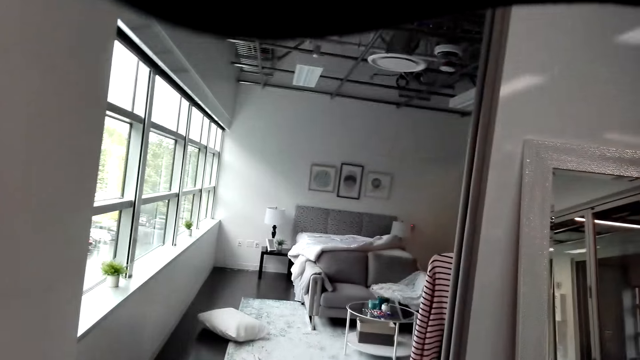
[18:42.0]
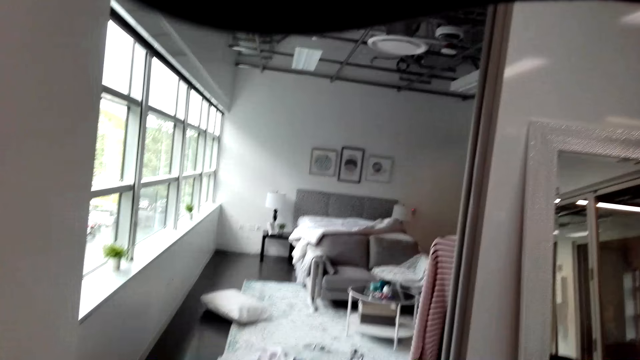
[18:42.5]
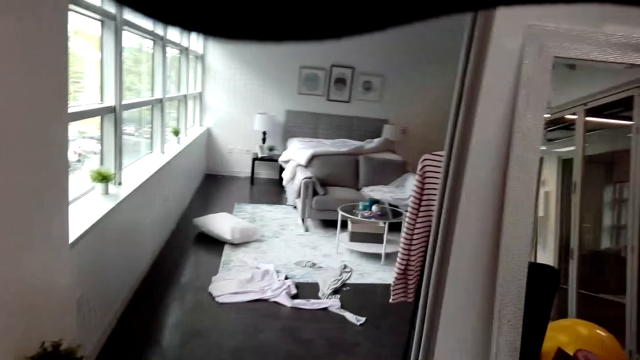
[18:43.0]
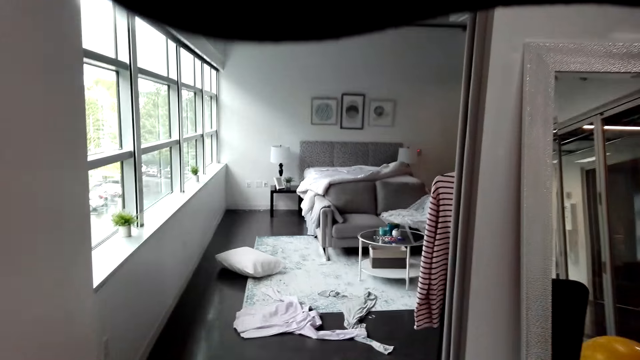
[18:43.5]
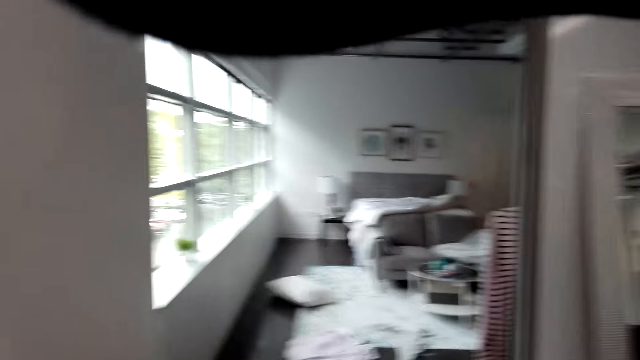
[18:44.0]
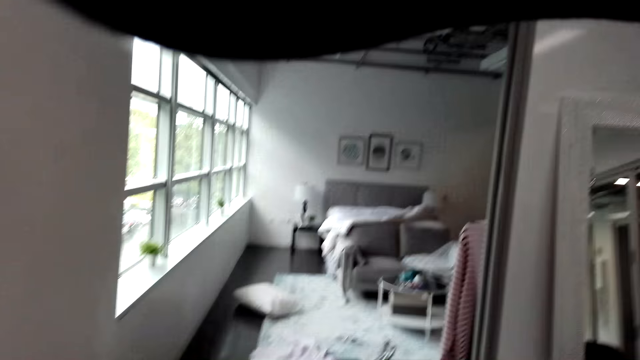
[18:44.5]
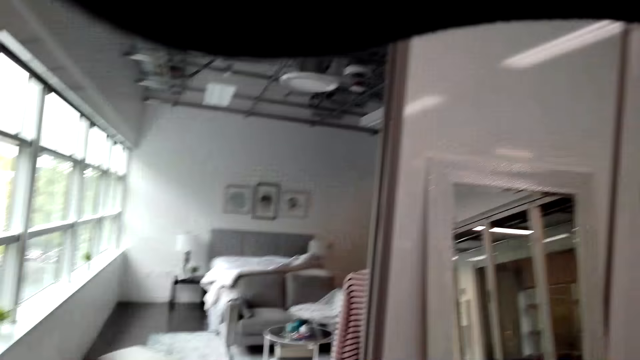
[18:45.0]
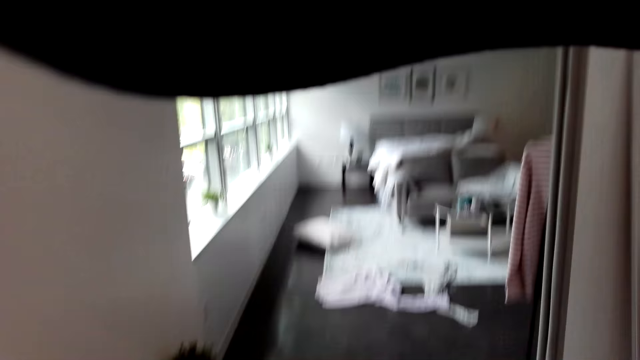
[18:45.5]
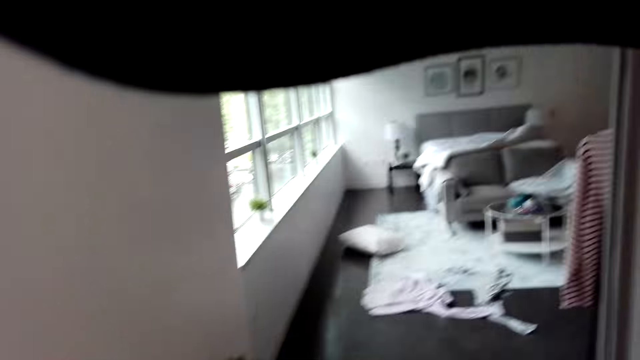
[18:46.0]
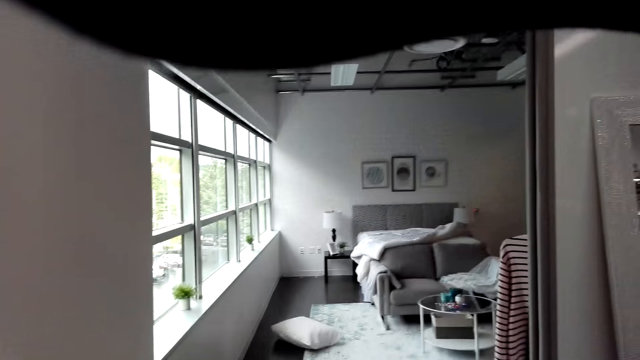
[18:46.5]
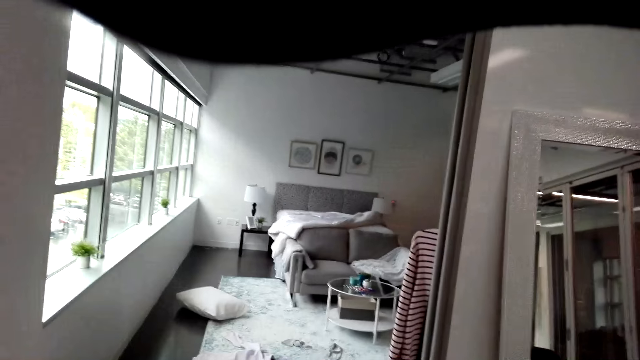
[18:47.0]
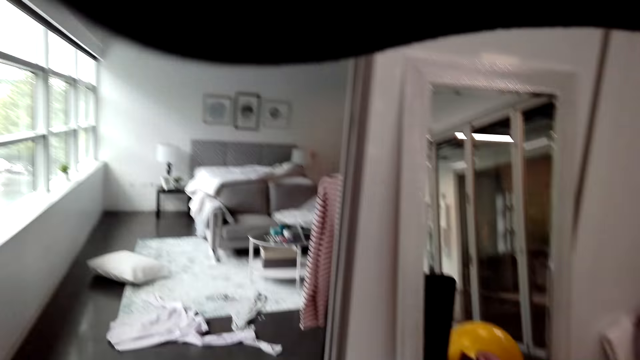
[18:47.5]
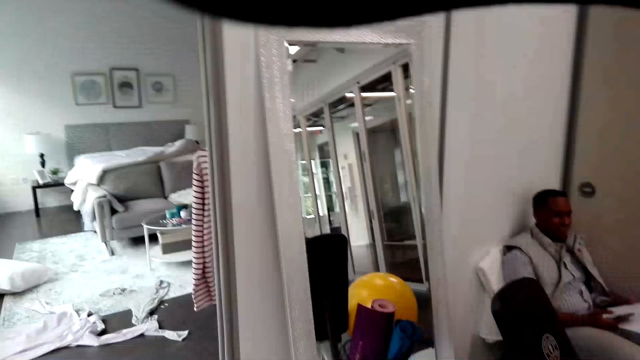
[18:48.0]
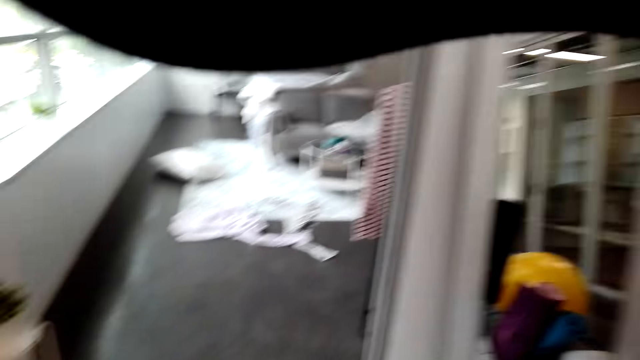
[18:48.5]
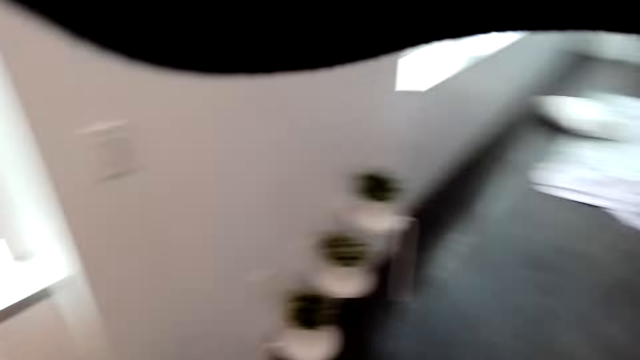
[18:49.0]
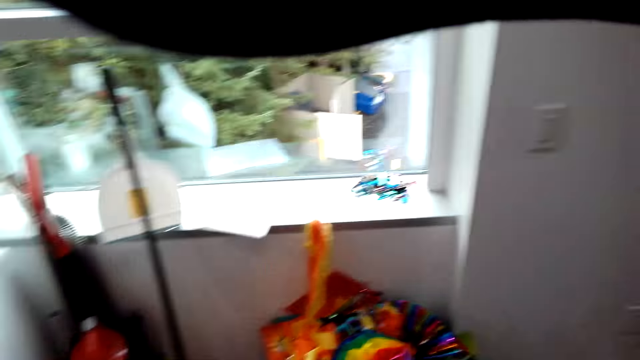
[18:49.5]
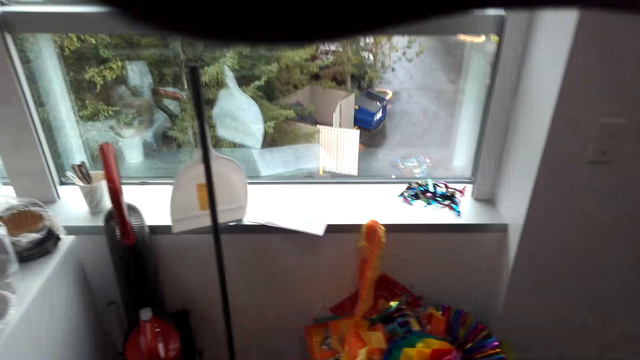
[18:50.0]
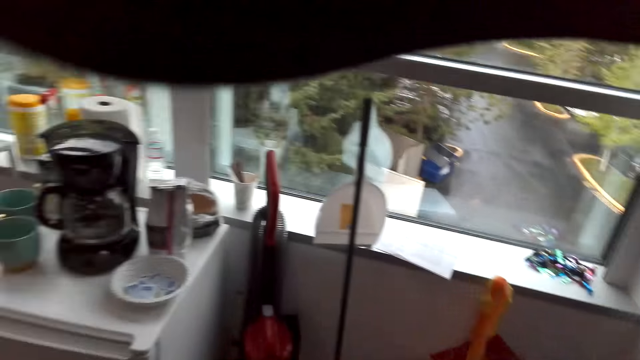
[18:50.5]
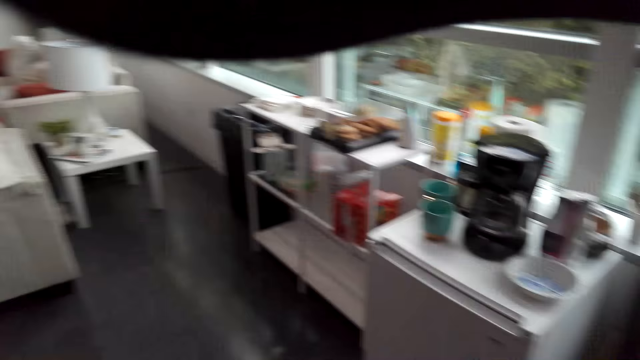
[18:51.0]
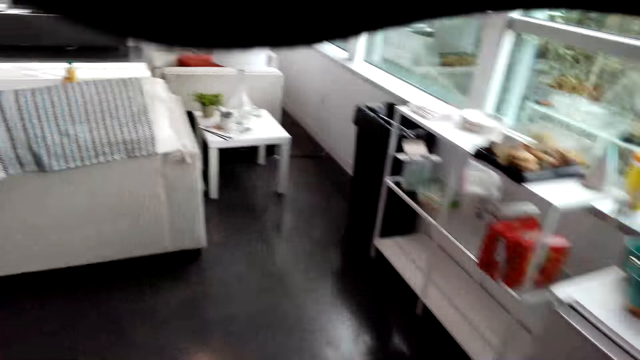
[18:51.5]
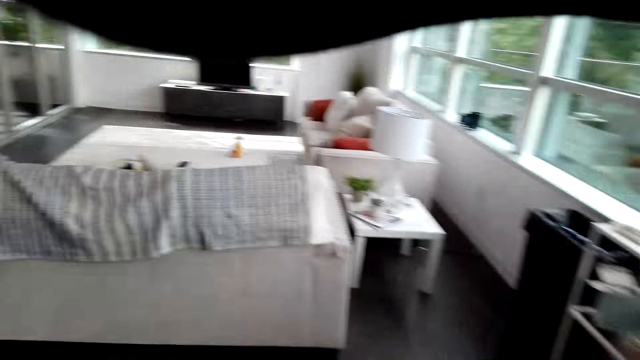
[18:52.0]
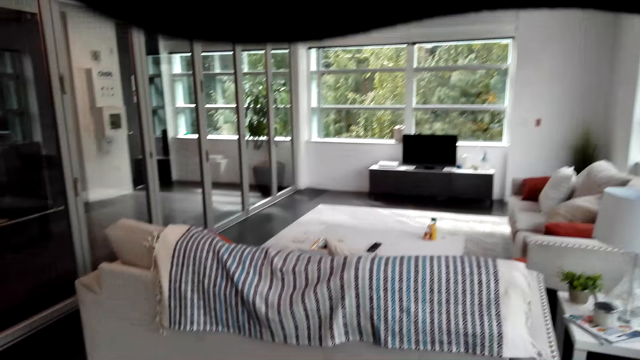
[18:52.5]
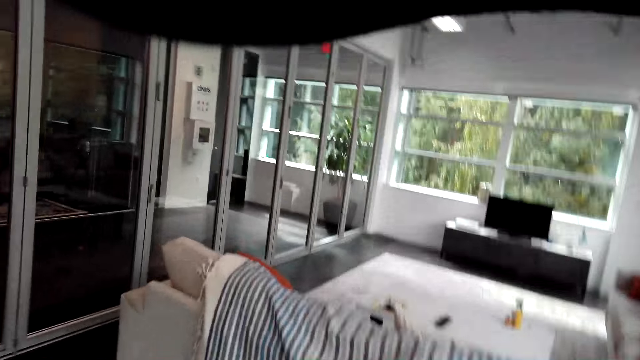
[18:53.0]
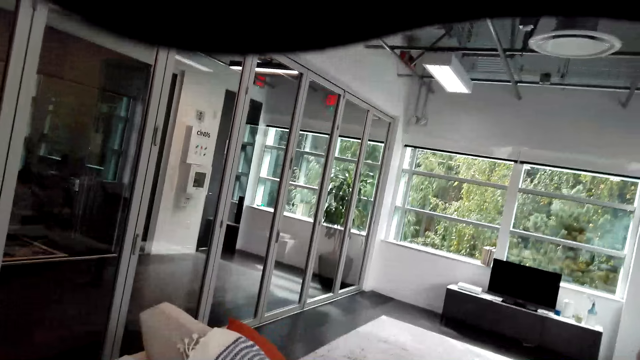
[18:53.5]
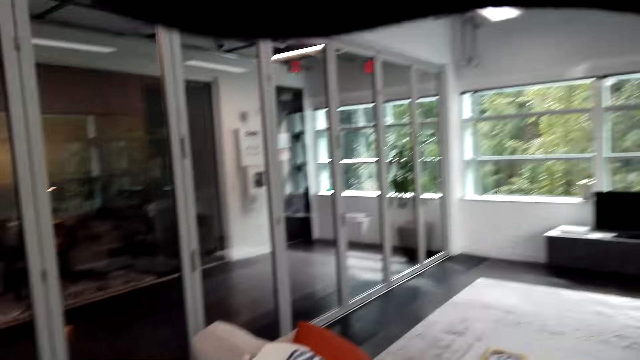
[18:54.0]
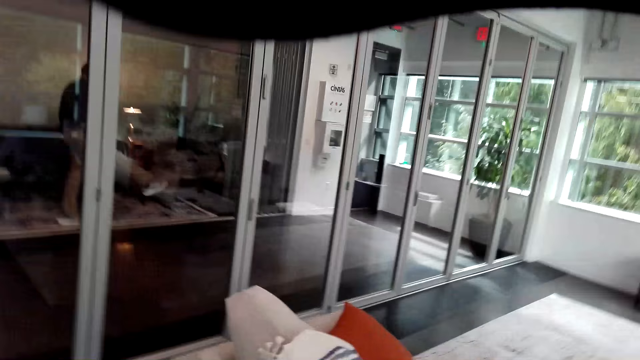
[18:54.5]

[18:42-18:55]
The camera wearer laughs in the room. They talk in the room. They walk in the room.

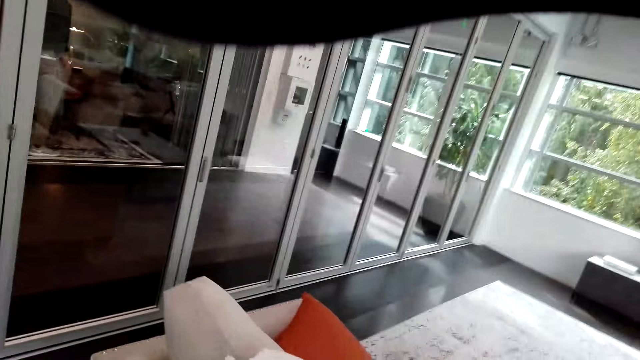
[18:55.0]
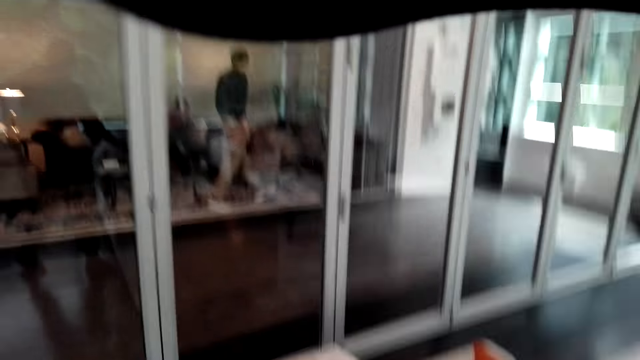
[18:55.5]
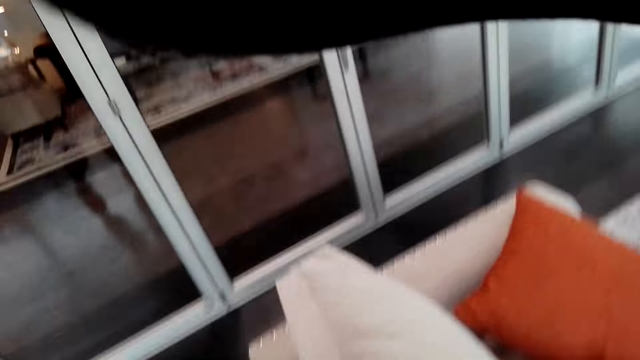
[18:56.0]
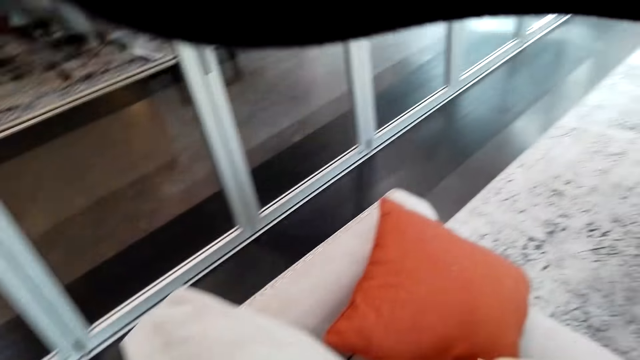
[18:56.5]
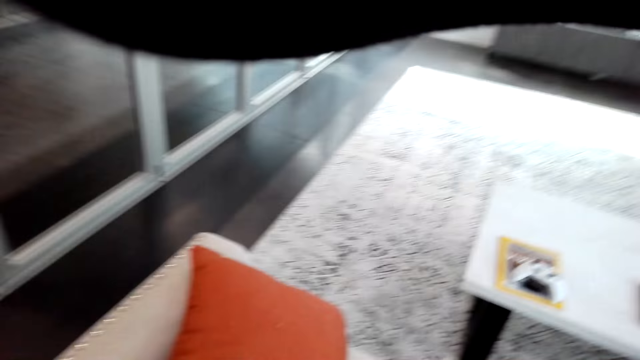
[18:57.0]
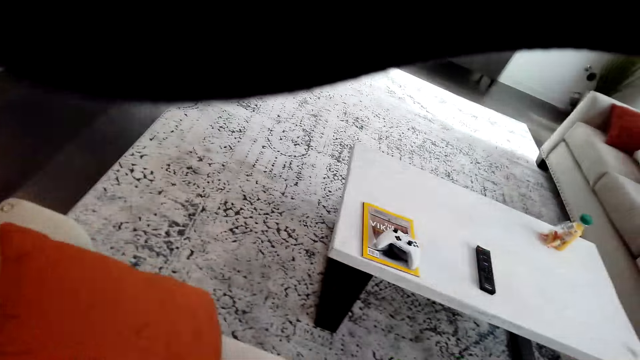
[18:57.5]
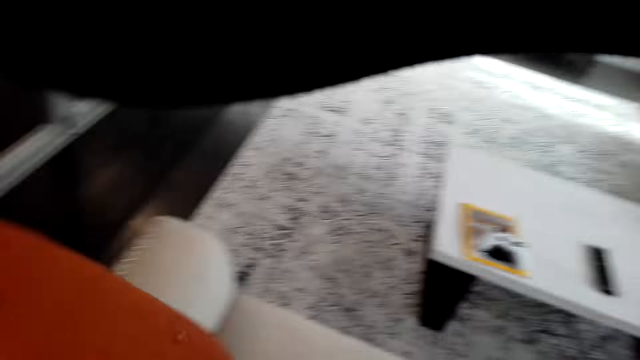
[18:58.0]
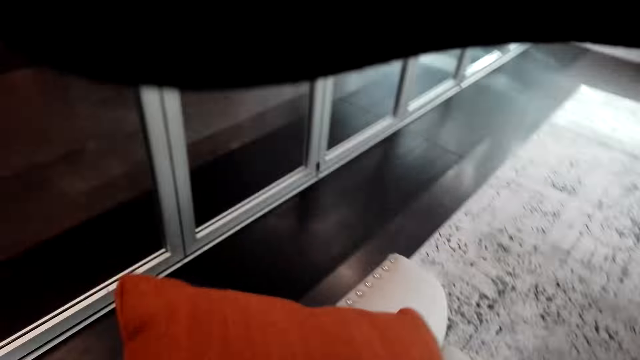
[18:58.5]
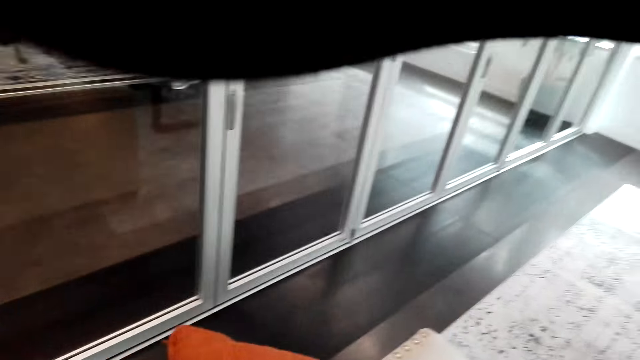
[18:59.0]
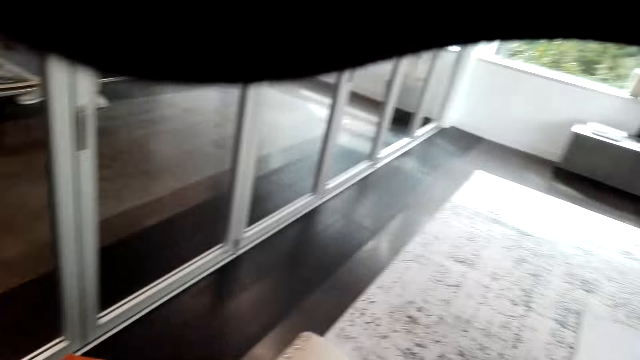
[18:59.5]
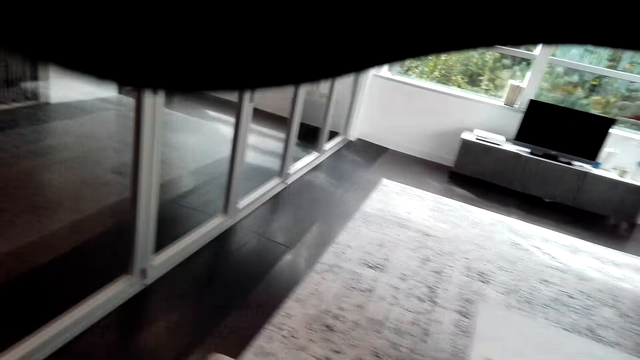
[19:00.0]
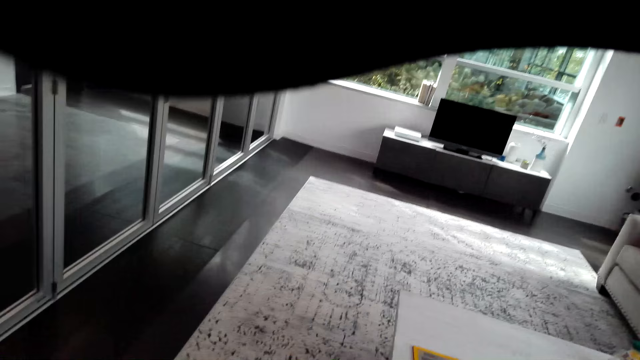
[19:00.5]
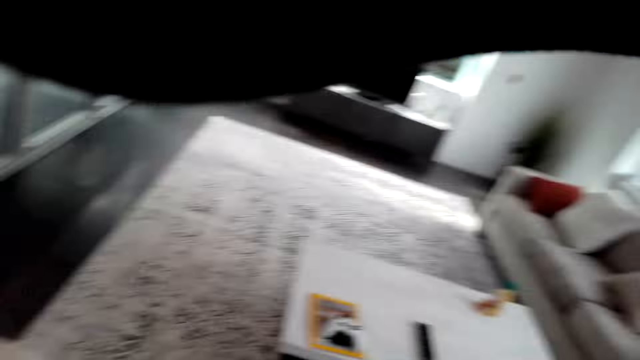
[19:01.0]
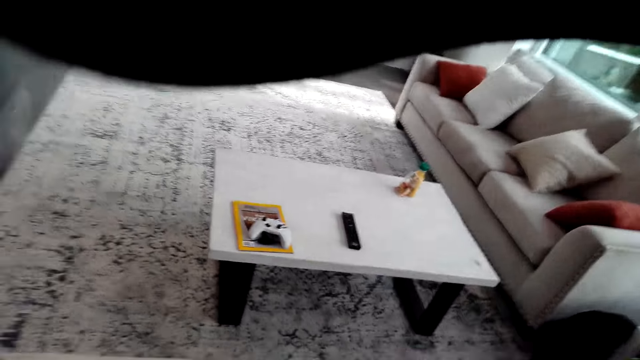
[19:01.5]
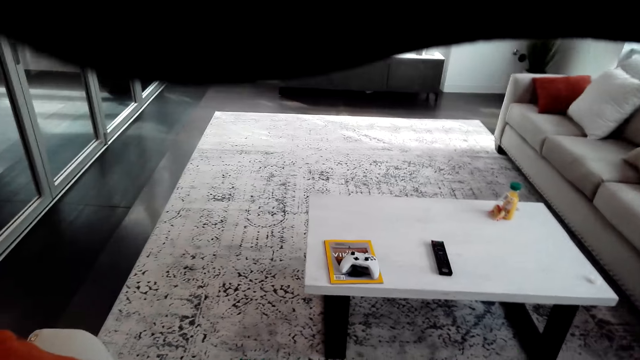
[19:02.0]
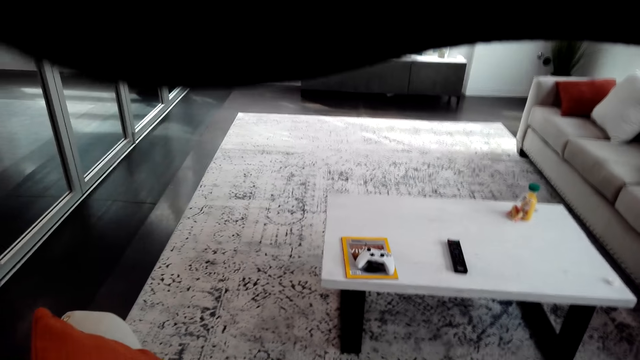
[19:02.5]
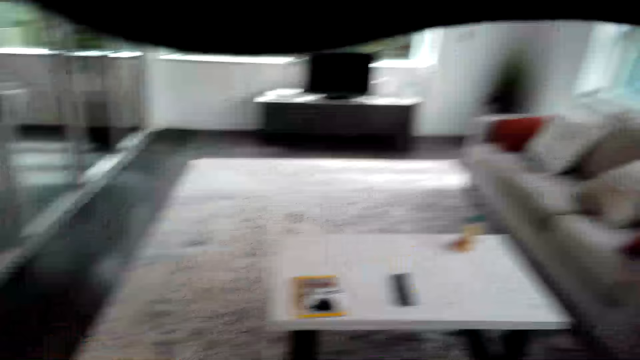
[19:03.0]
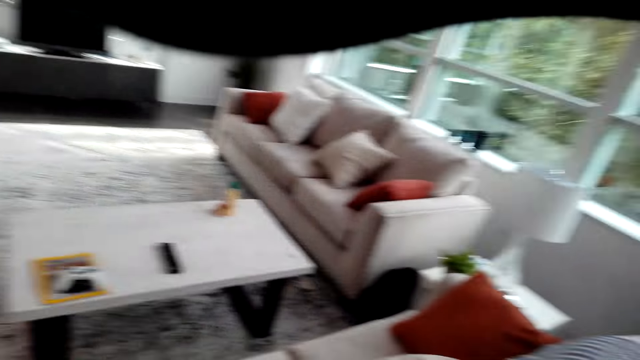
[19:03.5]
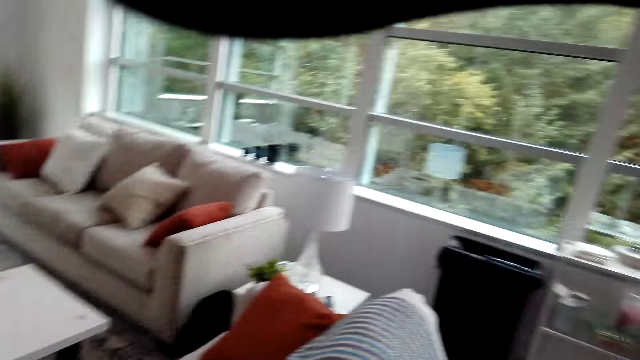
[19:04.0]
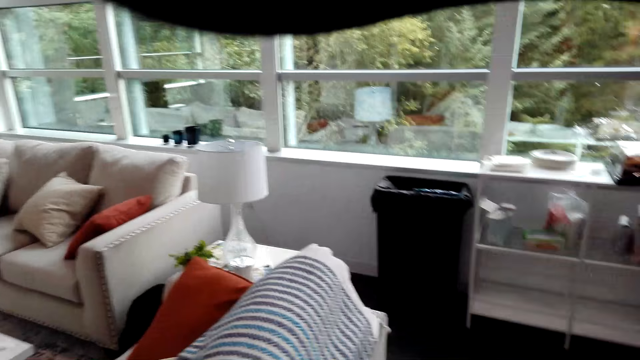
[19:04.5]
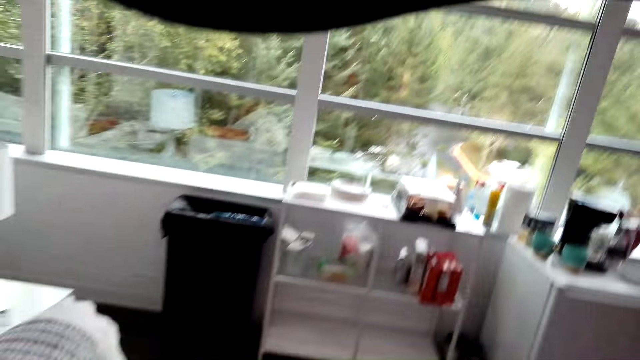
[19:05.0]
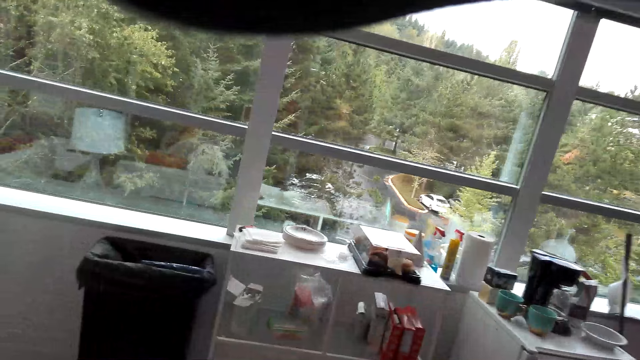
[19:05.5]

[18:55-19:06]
The camera wearer picks up the throw pillow. They place the throw pillow on the seat's arm. They walk in the room.
